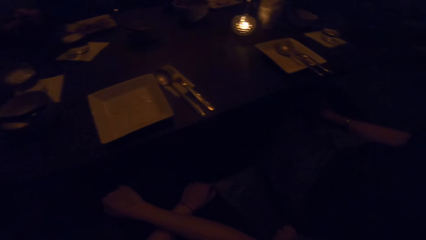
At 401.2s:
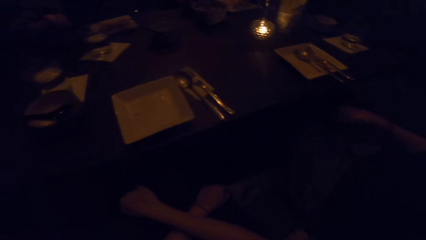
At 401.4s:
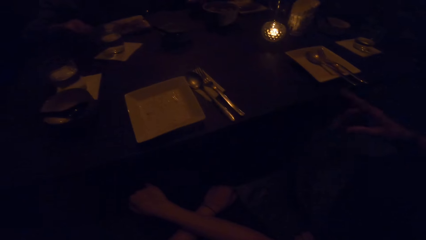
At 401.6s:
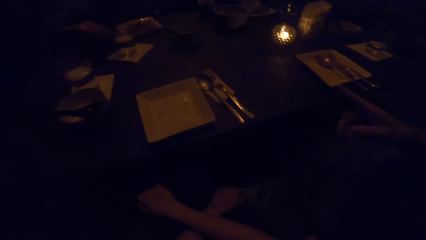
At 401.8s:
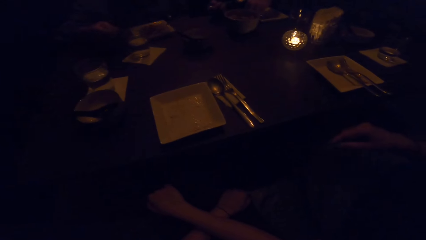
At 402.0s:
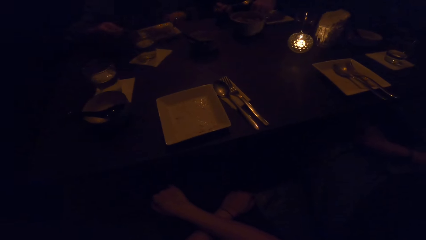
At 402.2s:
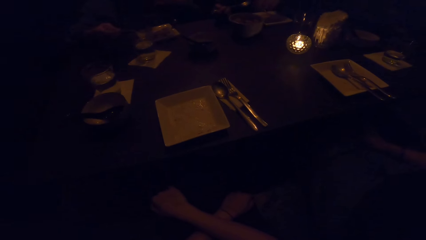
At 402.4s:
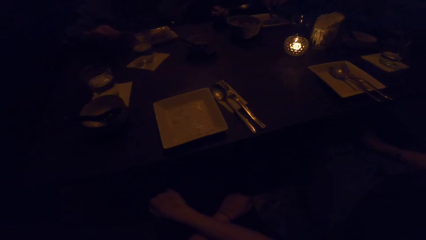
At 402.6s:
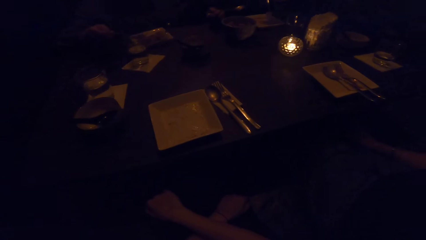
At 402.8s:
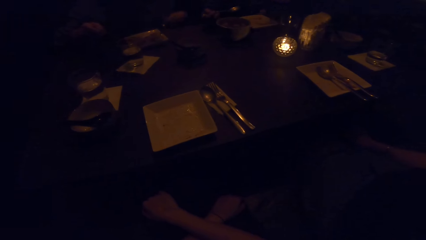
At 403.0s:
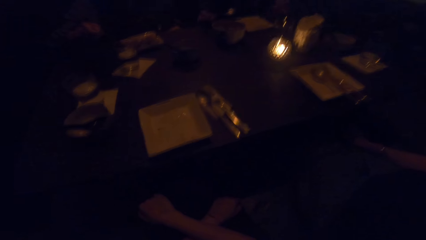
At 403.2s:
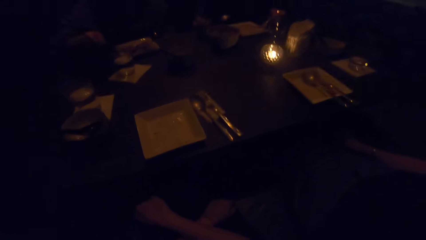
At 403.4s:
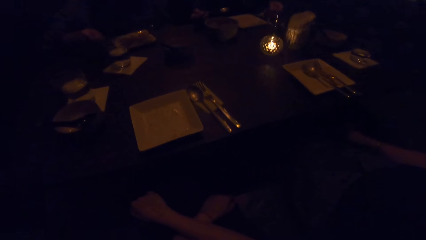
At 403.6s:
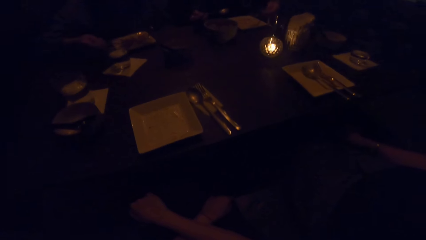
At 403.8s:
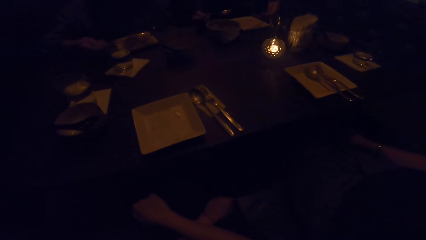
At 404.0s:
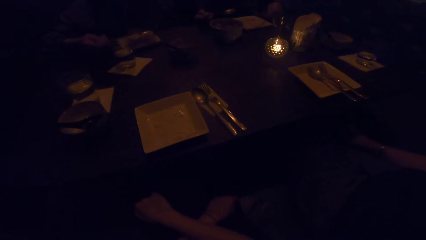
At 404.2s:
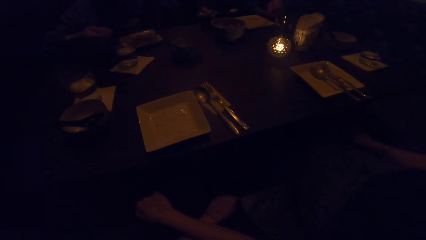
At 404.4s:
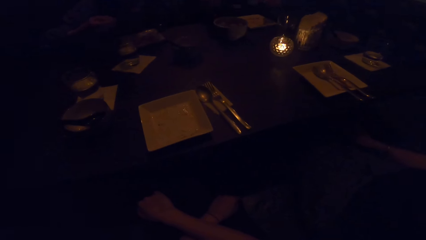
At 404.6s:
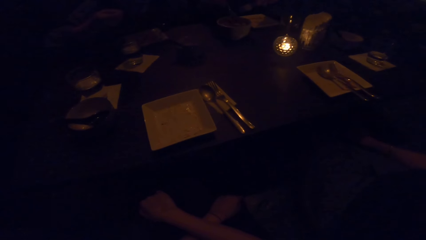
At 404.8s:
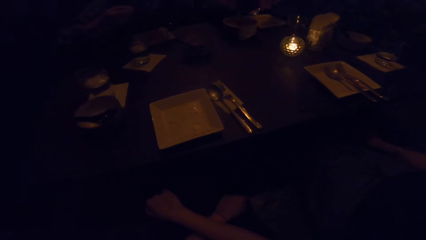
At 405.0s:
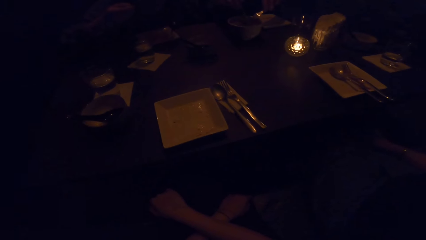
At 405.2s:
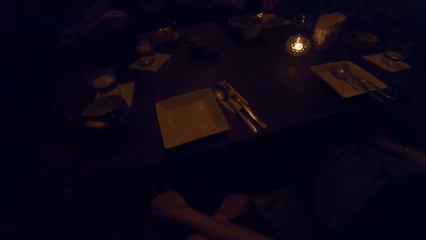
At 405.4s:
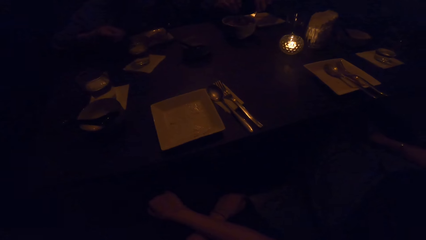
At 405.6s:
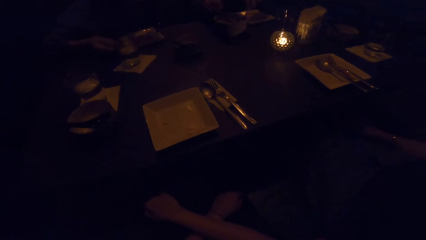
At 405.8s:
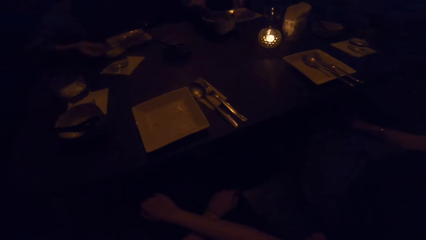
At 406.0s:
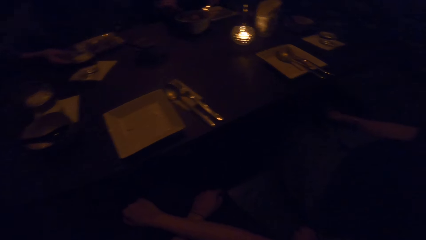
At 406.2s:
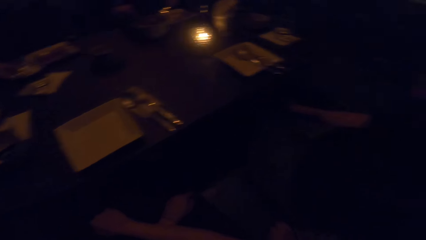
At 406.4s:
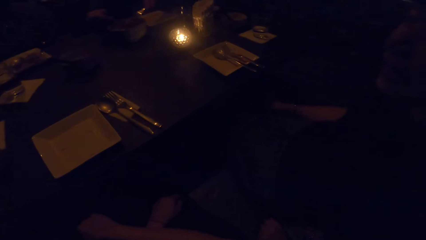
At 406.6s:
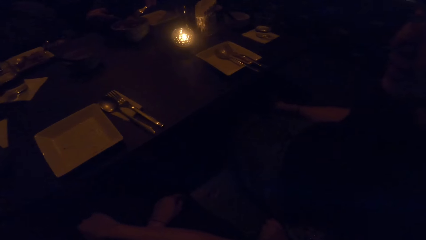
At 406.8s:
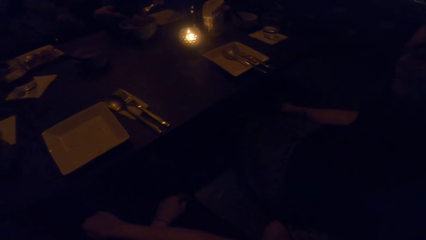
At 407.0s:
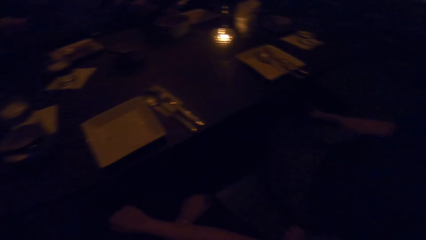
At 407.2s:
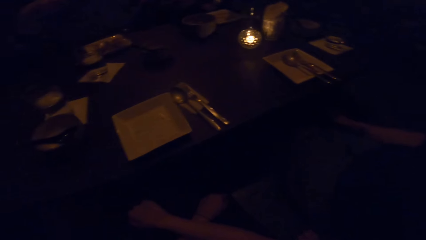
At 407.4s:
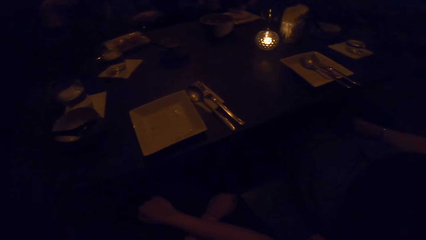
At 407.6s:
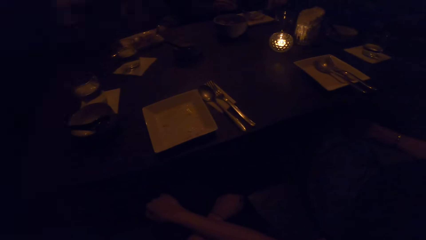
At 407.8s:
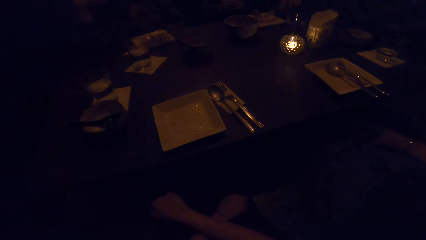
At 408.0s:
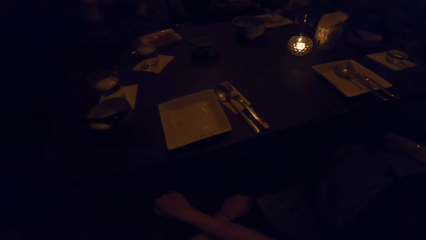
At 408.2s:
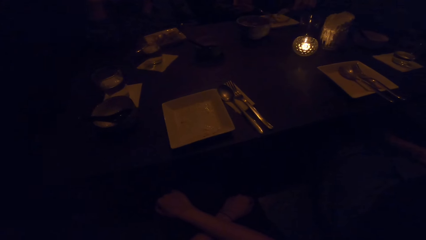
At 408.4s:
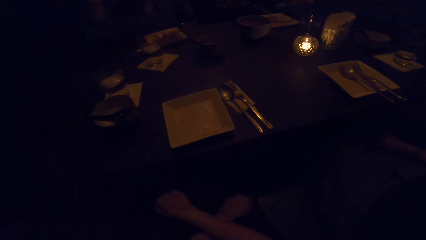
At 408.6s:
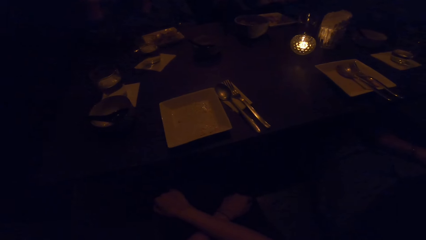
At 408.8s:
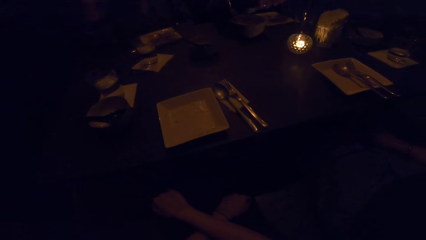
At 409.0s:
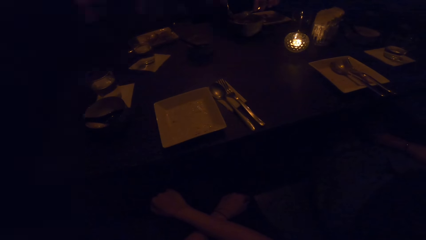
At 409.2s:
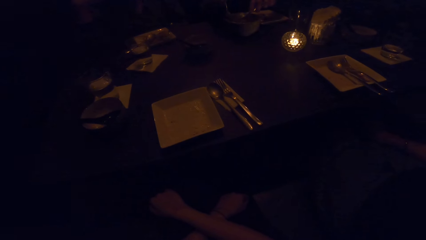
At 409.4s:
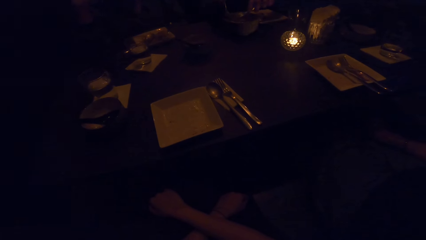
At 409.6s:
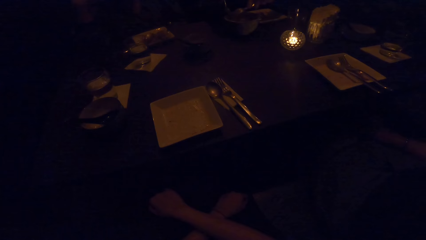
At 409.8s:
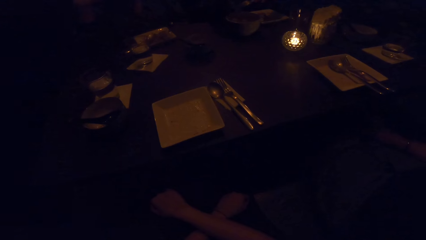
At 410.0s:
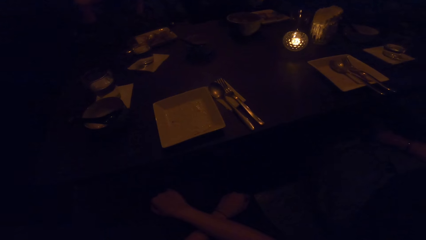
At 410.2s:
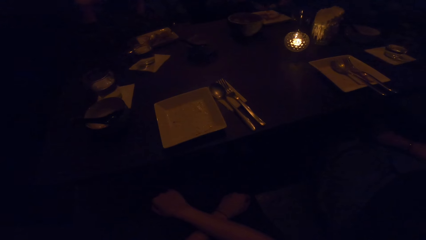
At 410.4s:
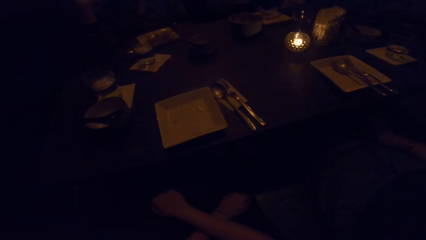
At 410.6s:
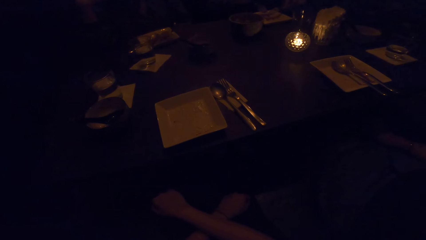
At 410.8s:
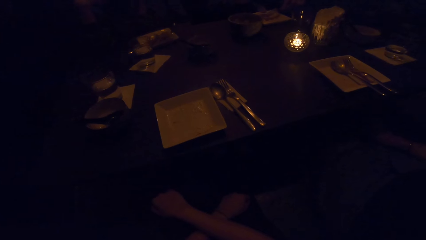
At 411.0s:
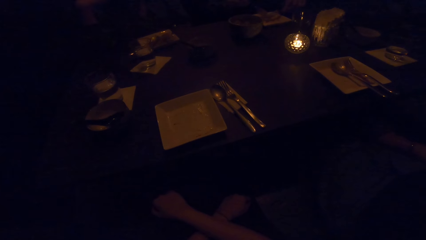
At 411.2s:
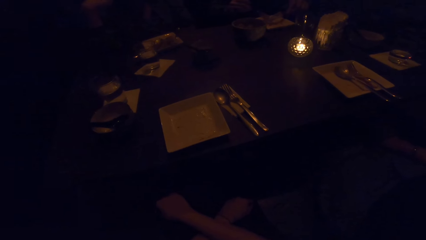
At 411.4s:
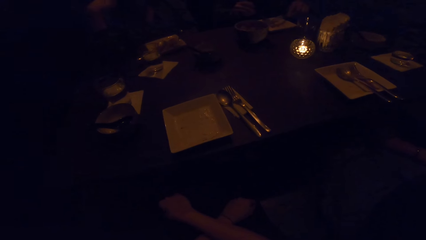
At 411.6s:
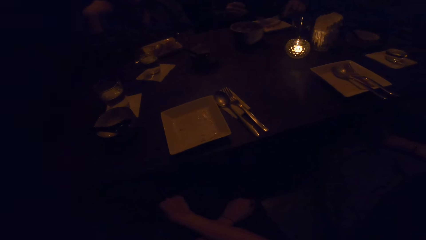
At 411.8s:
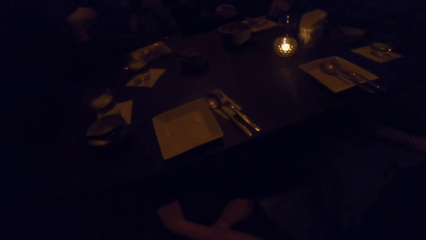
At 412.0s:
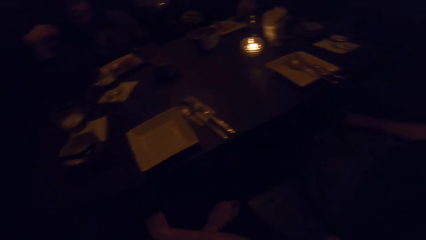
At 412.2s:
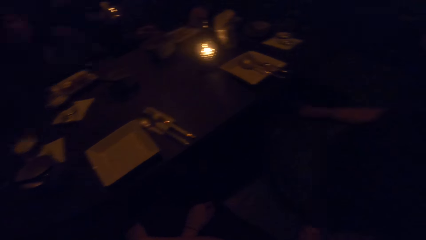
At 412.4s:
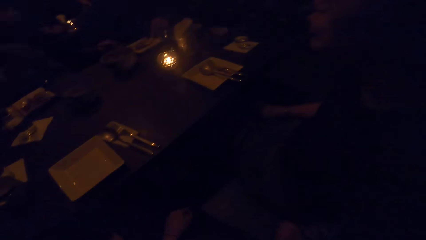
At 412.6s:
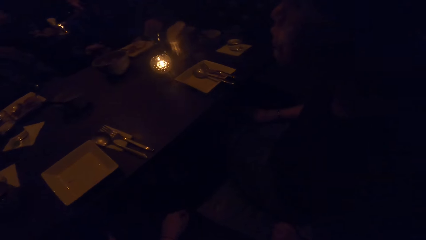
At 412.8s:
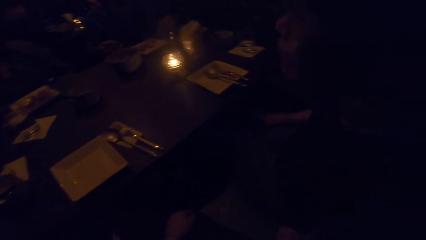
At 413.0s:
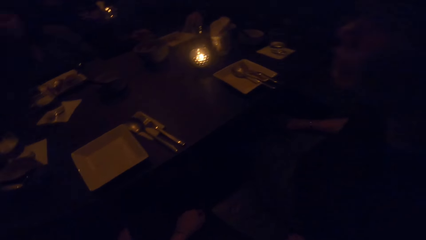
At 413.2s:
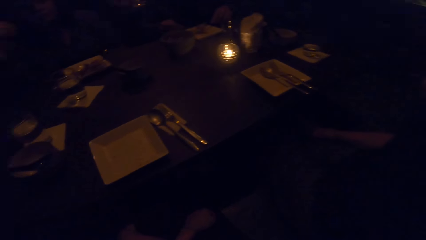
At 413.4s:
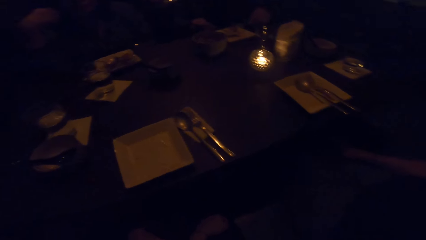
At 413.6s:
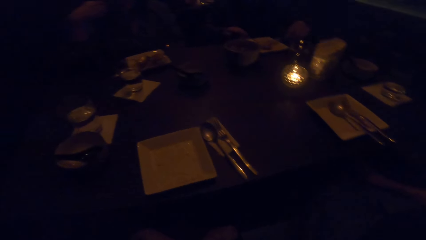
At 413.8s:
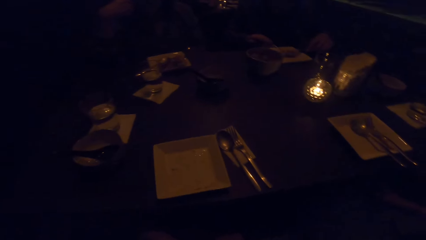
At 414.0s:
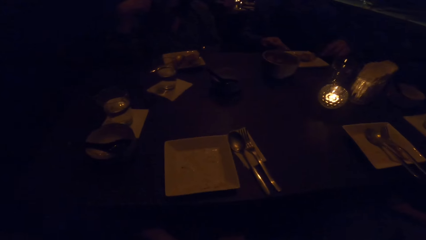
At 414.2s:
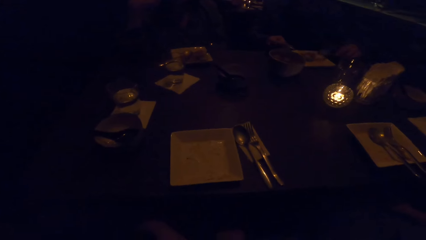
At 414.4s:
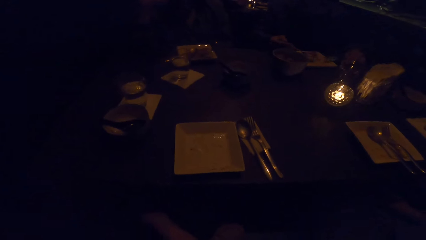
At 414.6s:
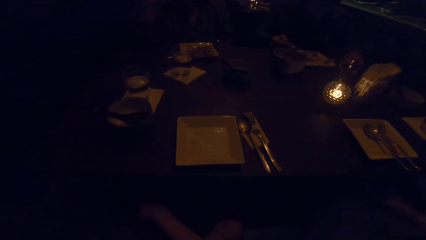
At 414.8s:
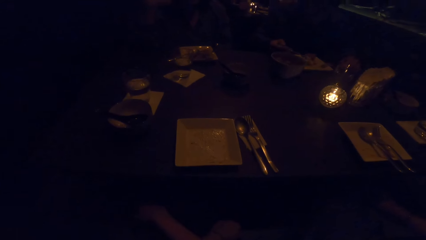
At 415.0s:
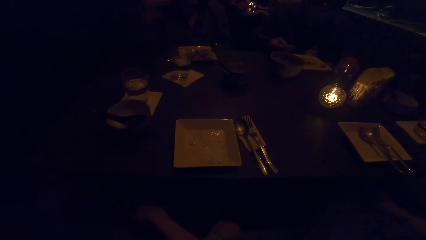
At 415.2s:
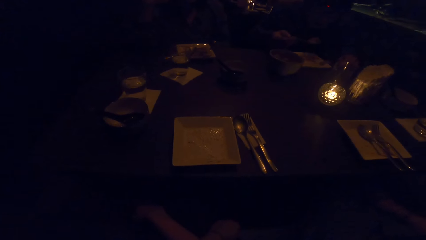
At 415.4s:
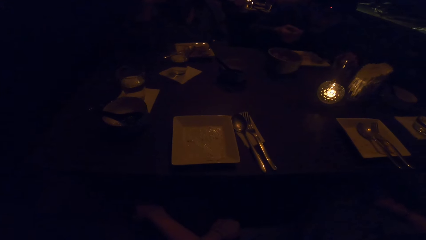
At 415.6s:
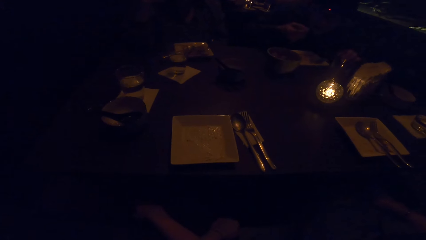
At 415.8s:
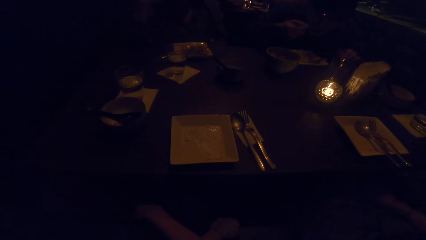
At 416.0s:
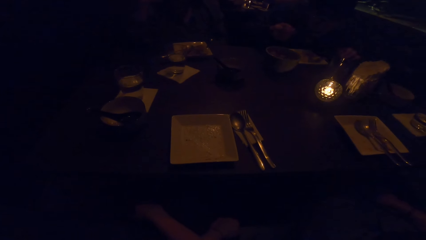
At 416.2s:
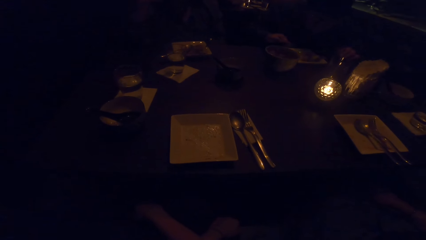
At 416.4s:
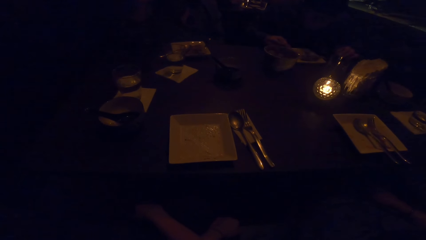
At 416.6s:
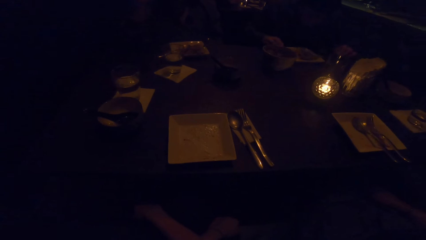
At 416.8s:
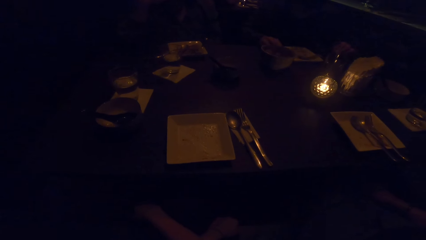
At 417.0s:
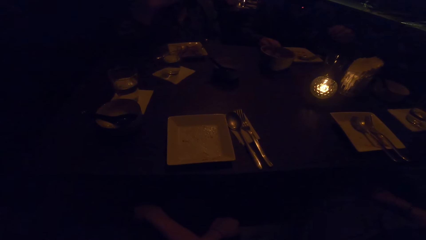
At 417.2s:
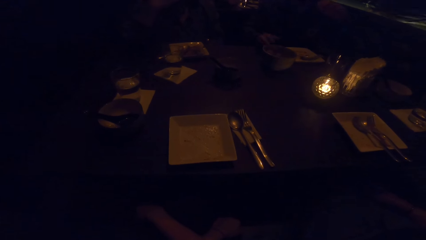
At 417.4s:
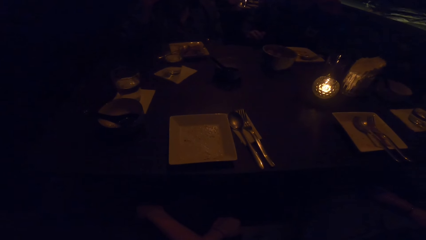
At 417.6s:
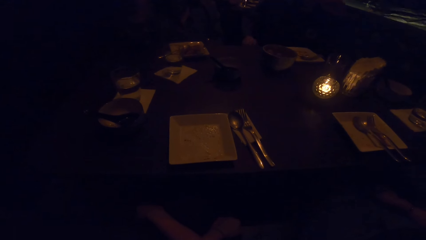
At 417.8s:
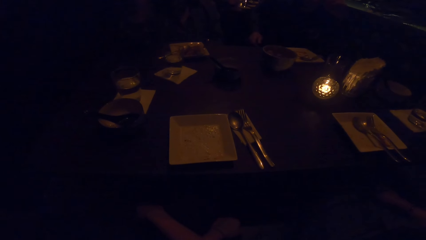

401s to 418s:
The man picks up a cutlery with his right hand. He takes sauce from the bowl with a spoon. He puts the sauce on the plate. He takes sauce from the bowl with the spoon. He puts the sauce on the plate. He eats the meal.
